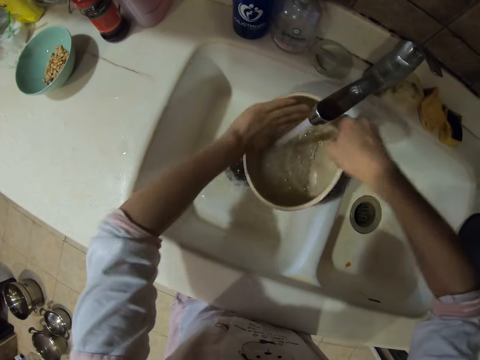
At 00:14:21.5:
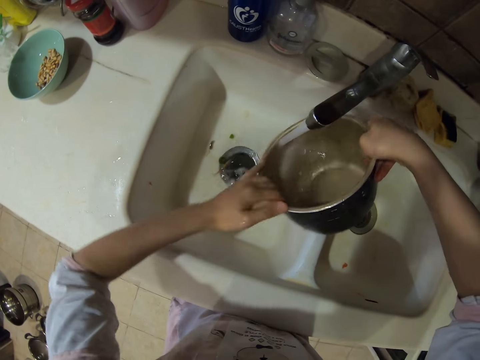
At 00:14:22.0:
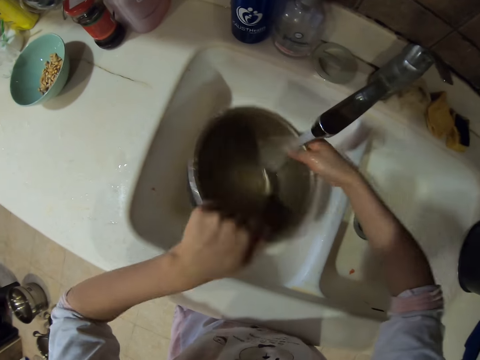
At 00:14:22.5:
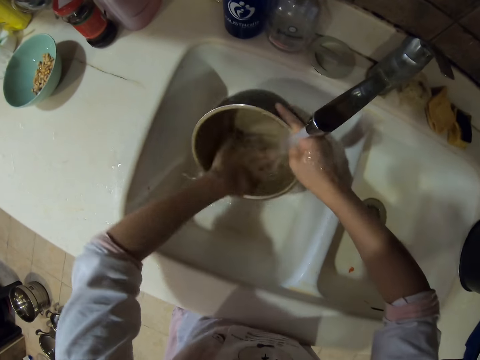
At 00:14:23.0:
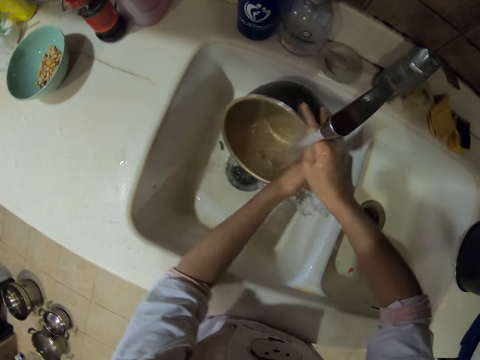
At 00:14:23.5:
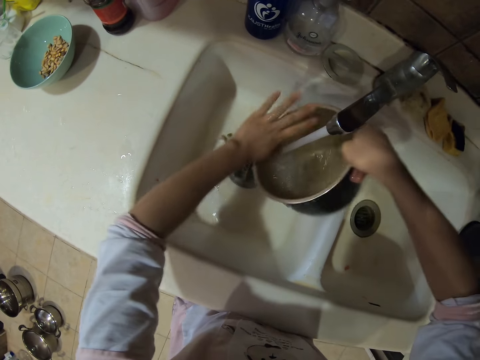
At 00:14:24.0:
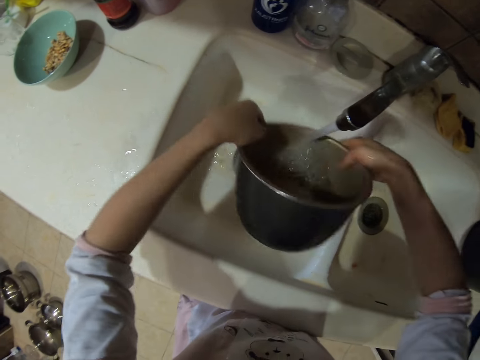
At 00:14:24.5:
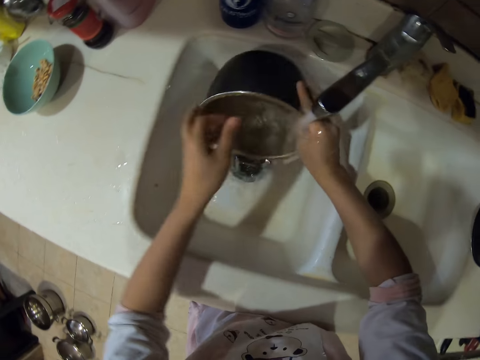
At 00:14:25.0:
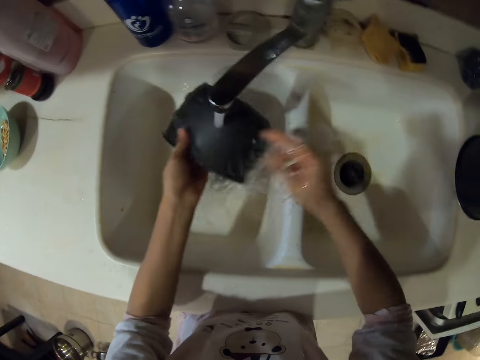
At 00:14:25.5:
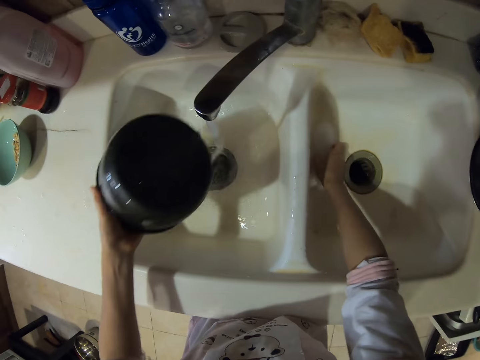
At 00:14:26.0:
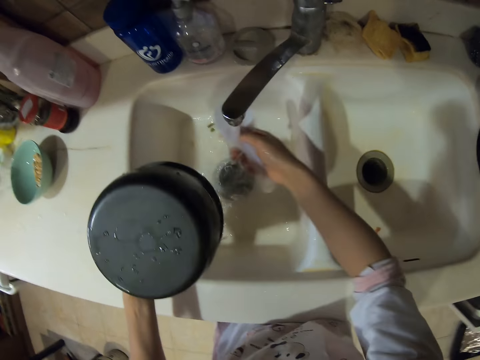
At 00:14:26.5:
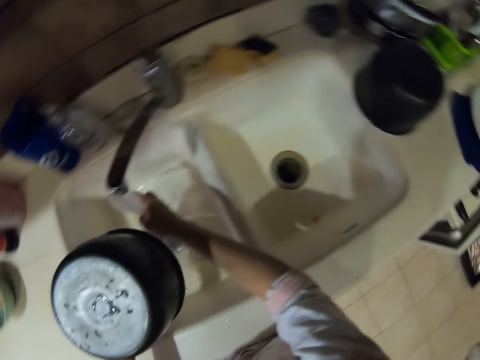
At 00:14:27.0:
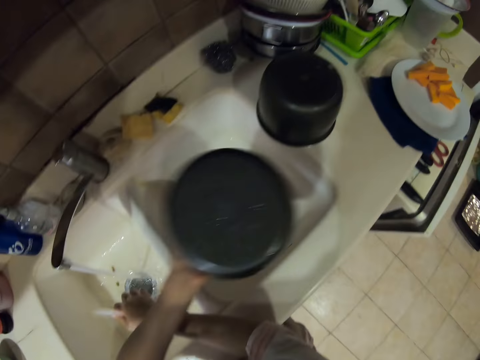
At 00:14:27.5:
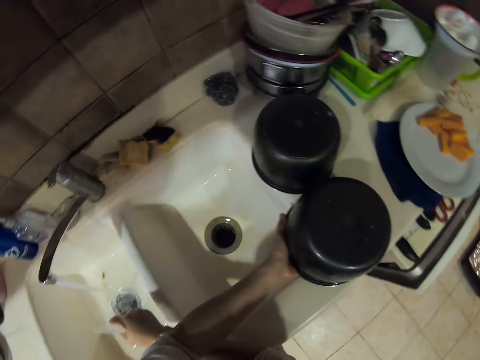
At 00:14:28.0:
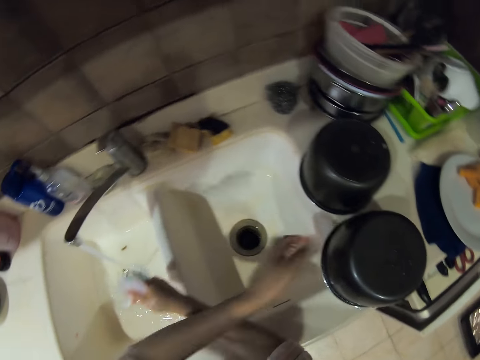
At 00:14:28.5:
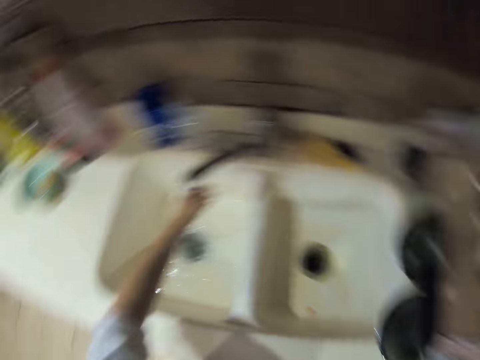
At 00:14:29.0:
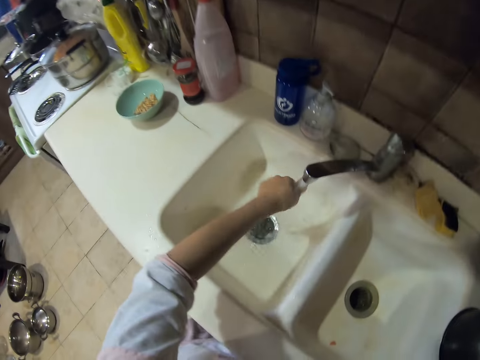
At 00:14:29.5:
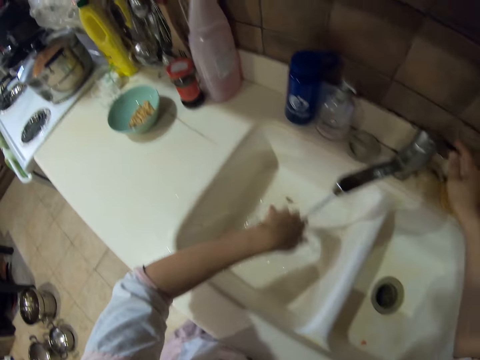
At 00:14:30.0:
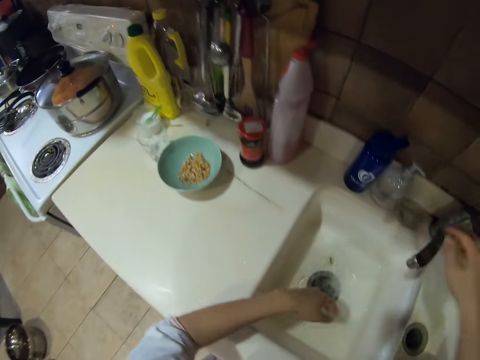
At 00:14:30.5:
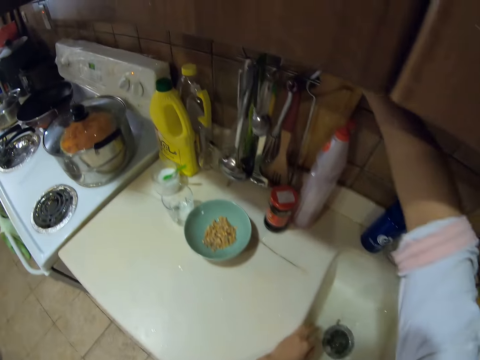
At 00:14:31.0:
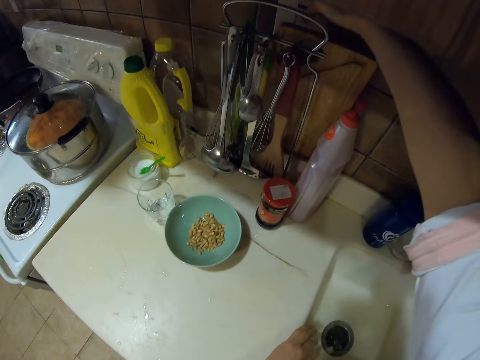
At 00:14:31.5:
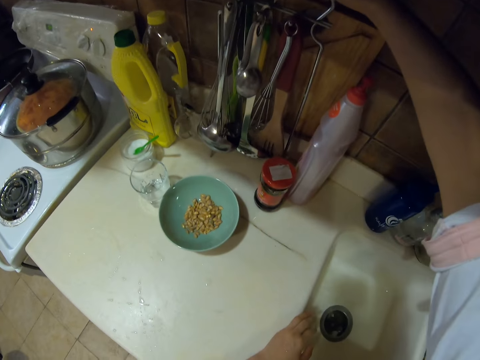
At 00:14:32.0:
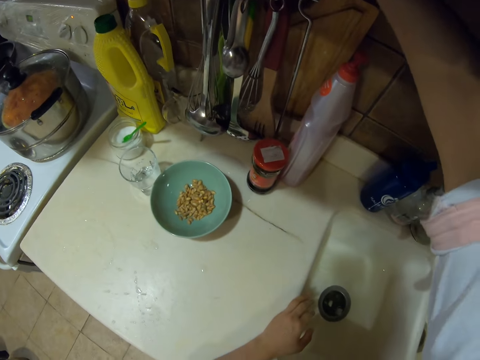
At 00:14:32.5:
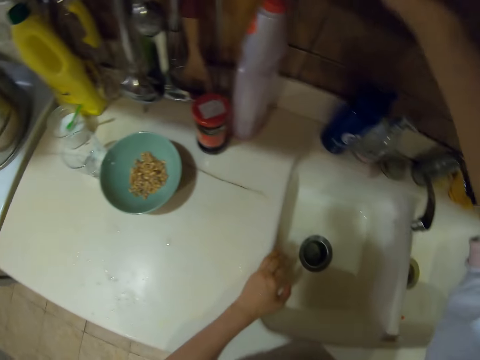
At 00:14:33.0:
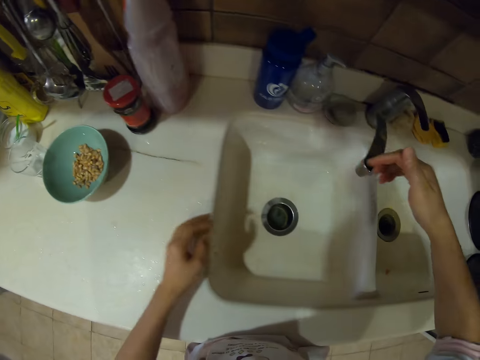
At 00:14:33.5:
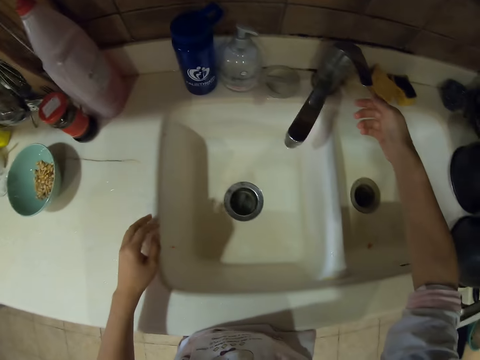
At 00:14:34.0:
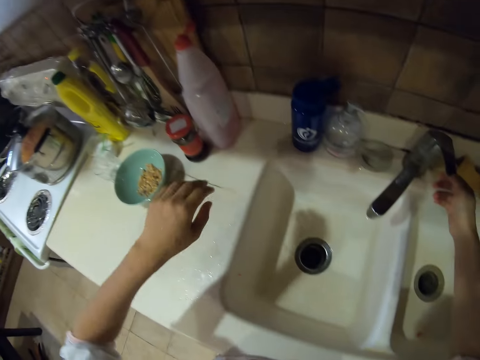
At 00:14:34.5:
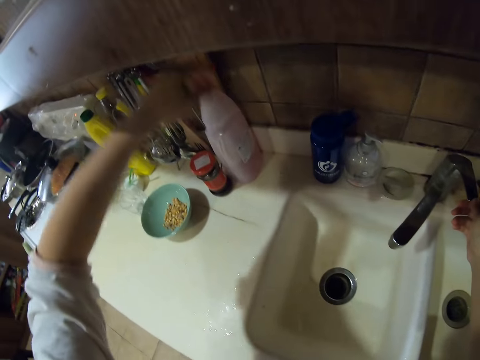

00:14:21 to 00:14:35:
The camera wearer picks up the serving spoon. They rinse the serving spoon. They put down the cooking pot. They put down the serving spoon. They rinse the hand. They close the tap. They pick up something.

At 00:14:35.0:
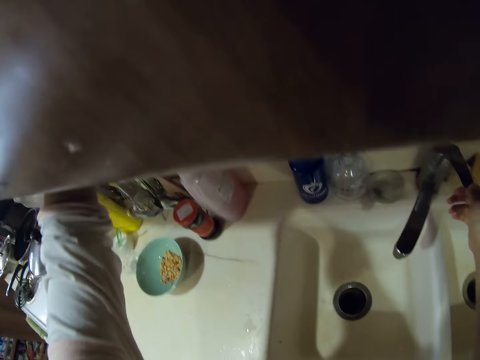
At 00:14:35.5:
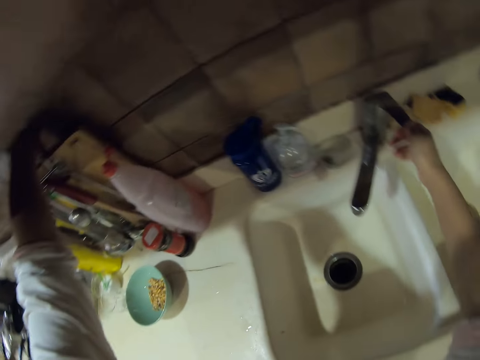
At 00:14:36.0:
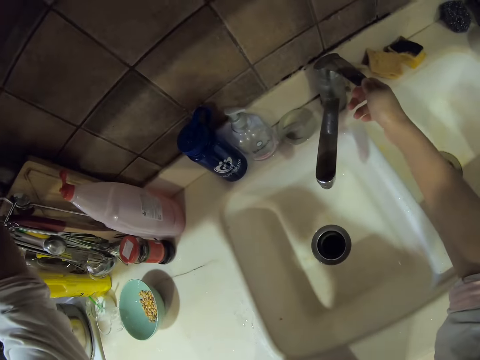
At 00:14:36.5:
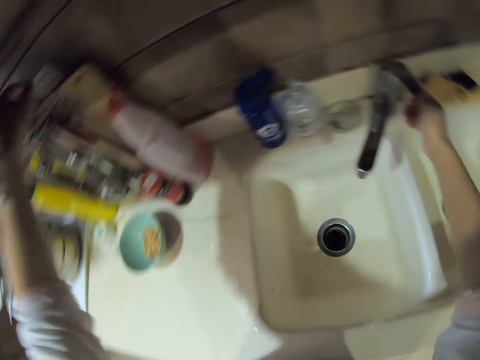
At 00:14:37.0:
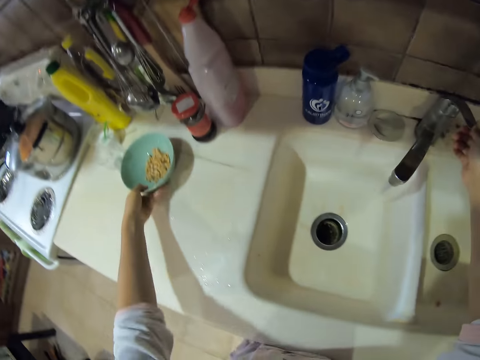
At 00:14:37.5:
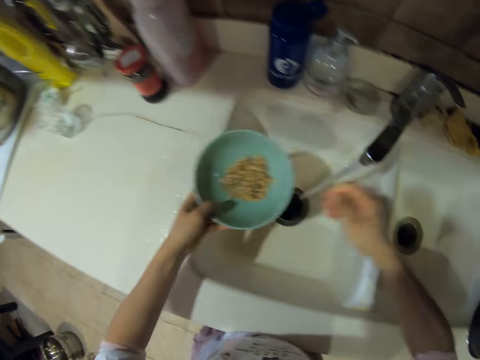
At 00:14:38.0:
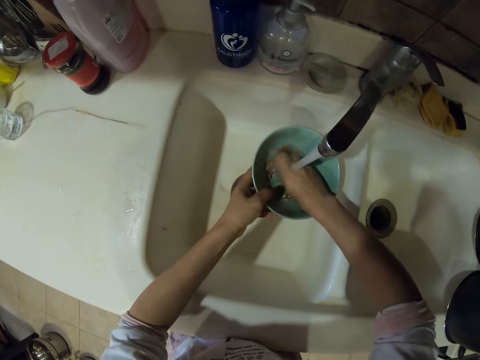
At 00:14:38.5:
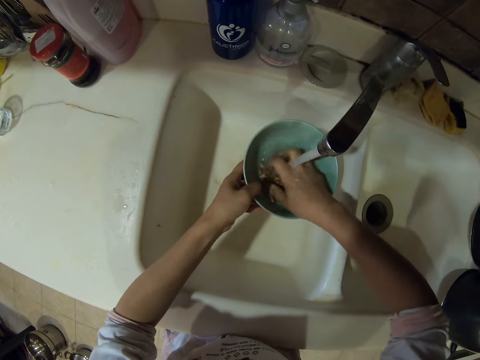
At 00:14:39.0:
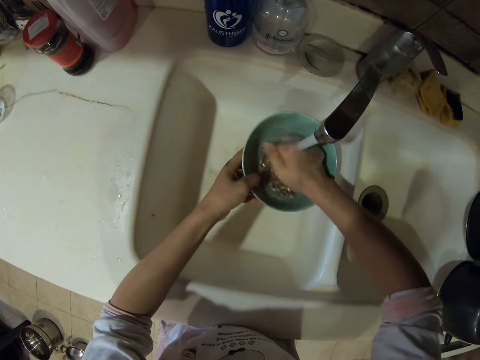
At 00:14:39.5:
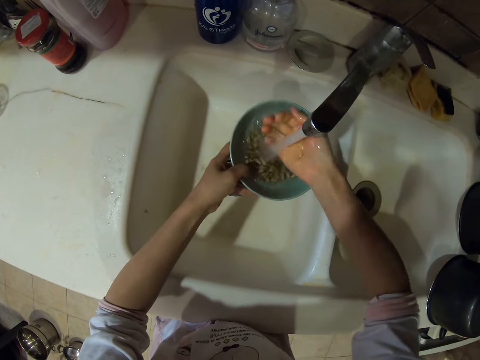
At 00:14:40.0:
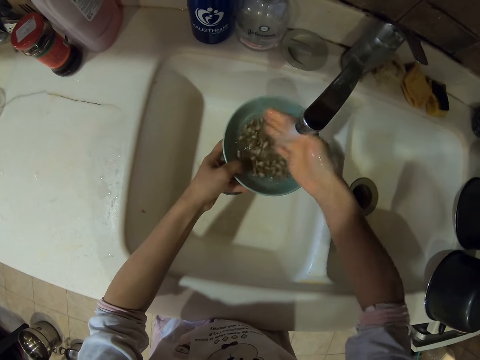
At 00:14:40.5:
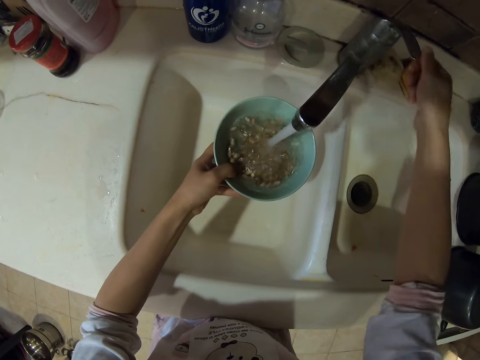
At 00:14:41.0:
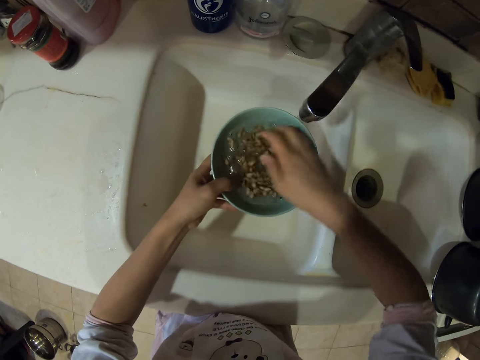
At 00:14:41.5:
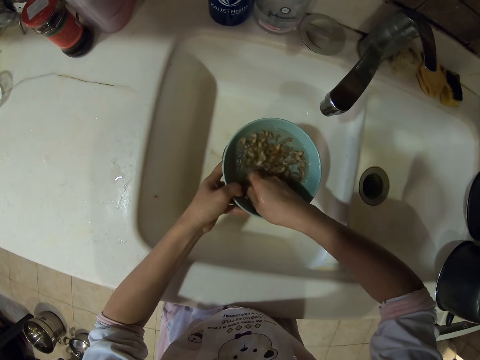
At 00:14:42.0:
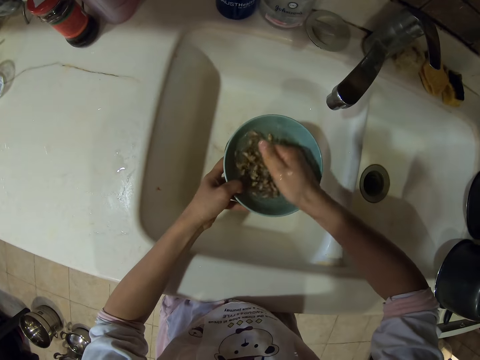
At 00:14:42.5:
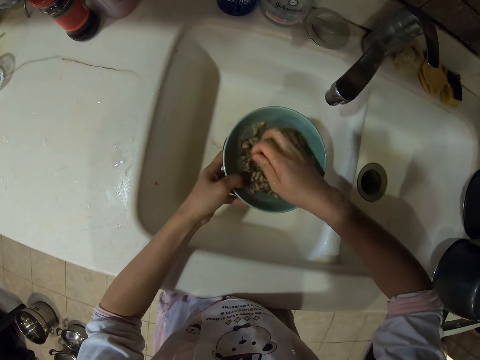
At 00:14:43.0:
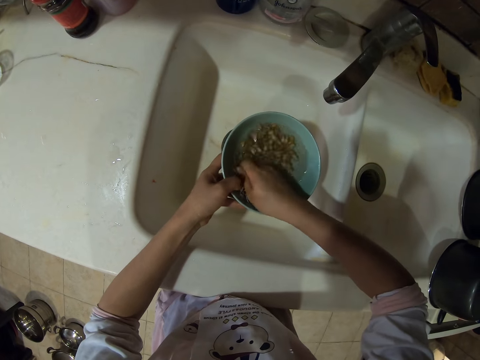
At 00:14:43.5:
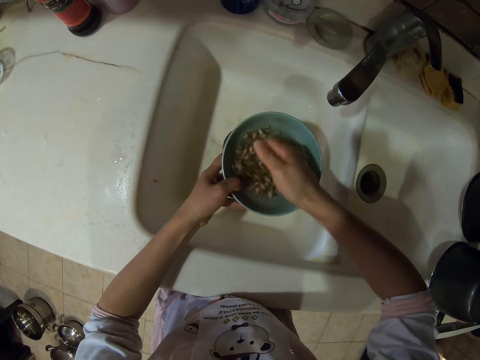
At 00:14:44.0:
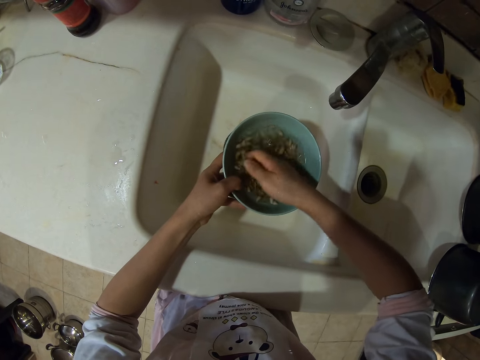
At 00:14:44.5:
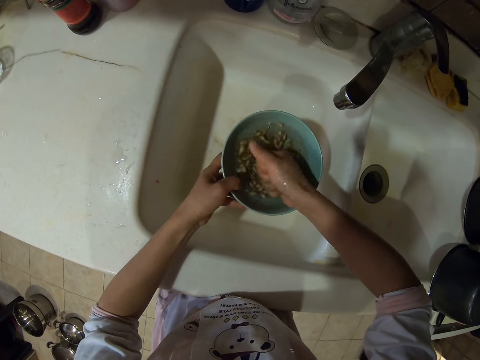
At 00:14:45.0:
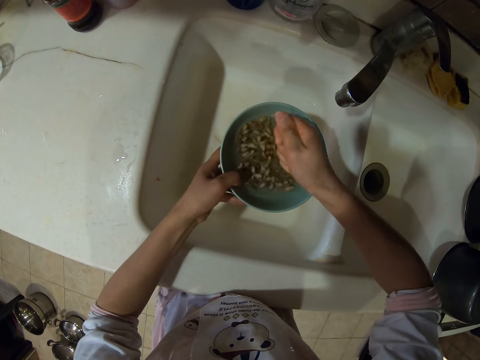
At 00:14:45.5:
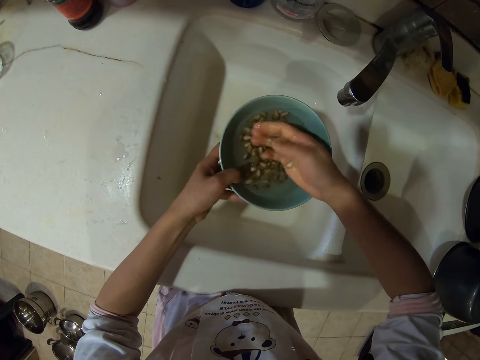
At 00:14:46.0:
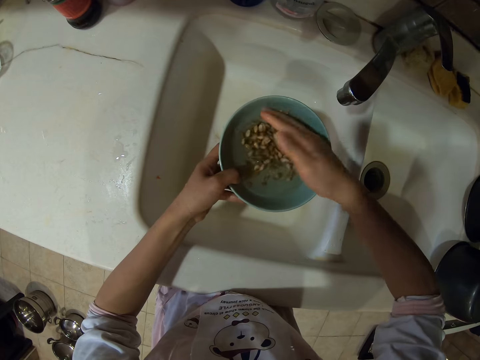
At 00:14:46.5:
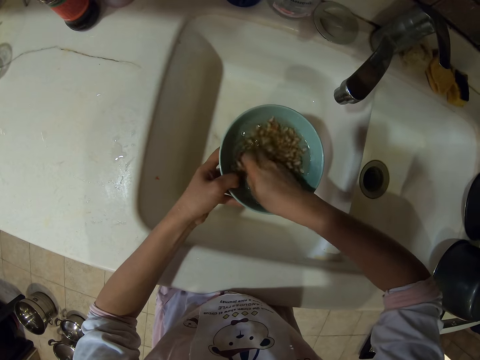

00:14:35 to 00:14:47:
The camera wearer opens the tap. They pick up a bowl of pumpkin seeds. They wash the pumpkin seeds. They close the tap. They wash the pumpkin seeds.
